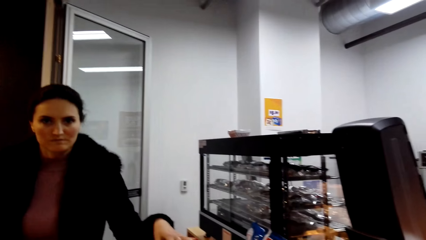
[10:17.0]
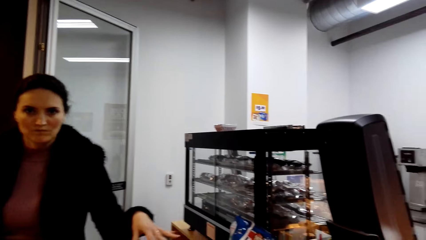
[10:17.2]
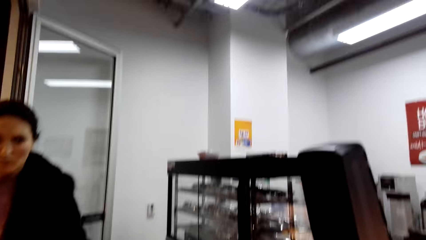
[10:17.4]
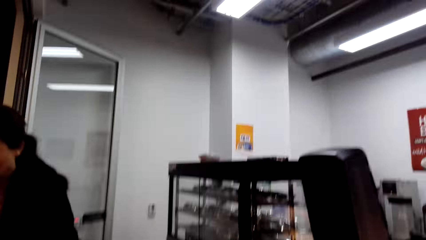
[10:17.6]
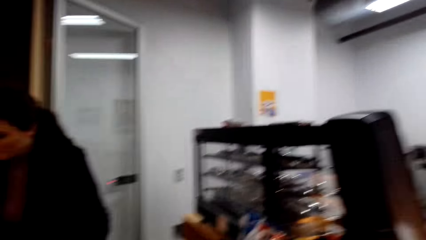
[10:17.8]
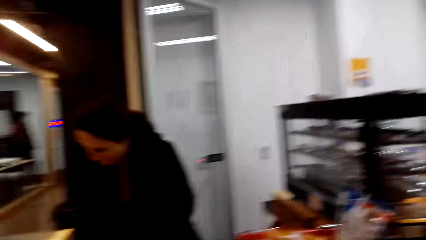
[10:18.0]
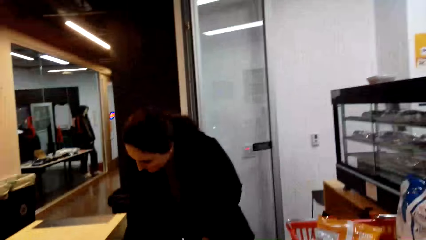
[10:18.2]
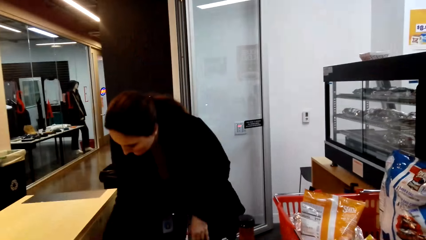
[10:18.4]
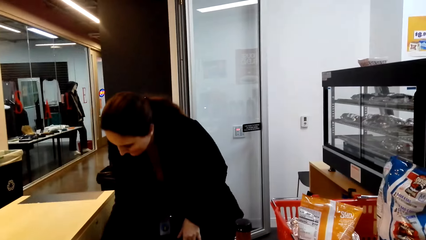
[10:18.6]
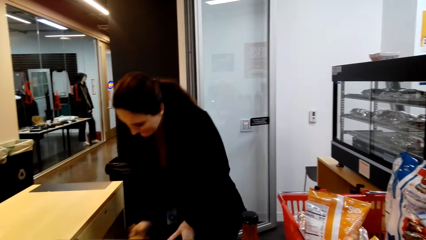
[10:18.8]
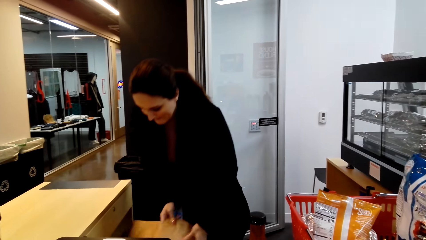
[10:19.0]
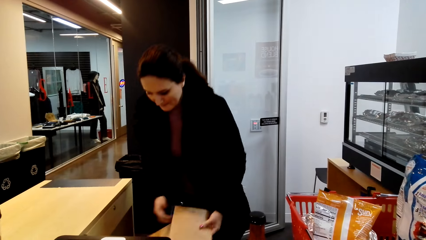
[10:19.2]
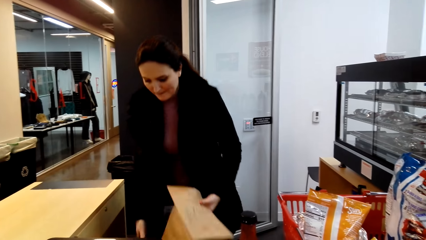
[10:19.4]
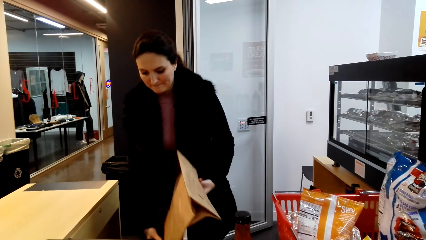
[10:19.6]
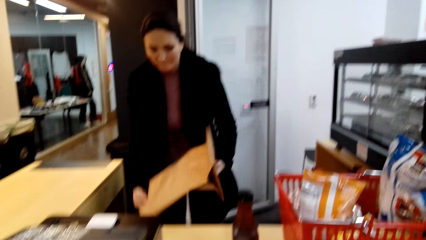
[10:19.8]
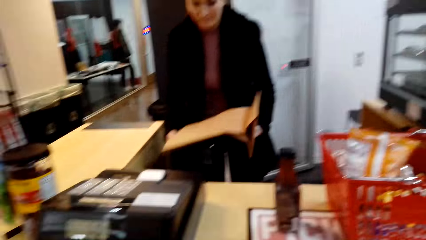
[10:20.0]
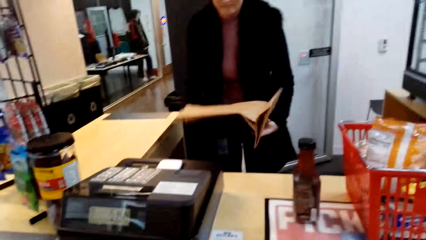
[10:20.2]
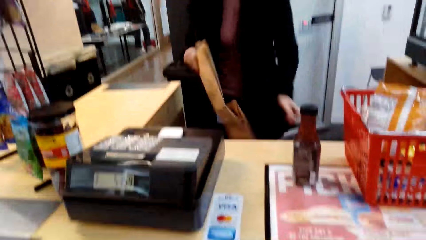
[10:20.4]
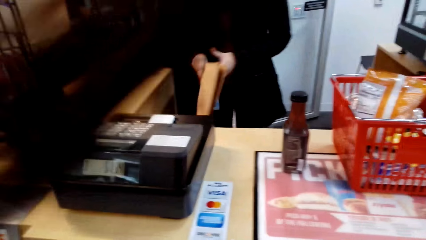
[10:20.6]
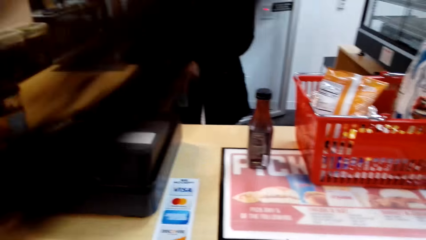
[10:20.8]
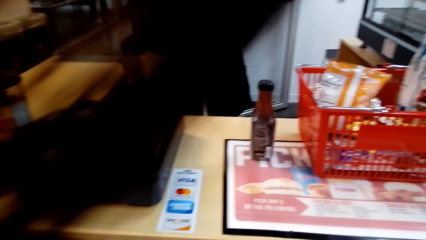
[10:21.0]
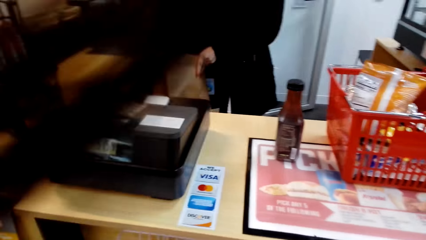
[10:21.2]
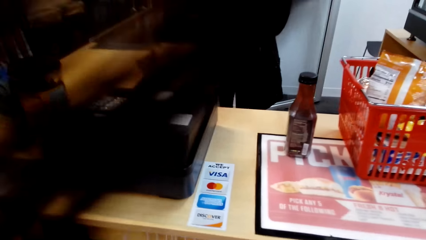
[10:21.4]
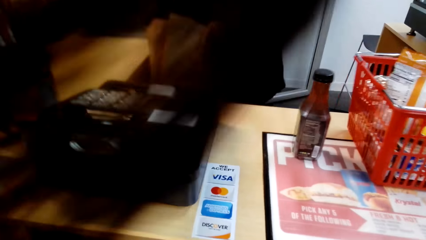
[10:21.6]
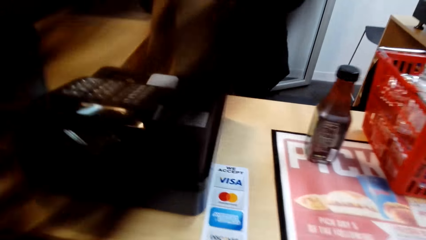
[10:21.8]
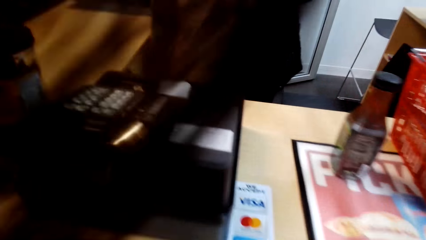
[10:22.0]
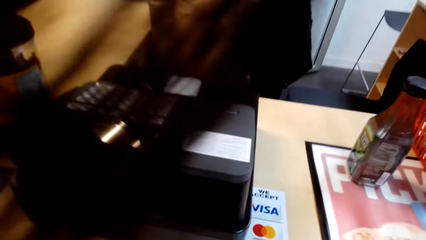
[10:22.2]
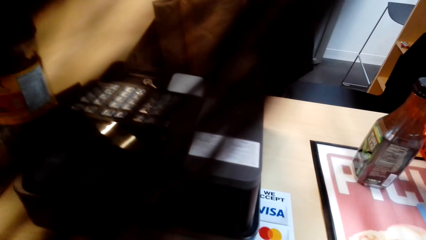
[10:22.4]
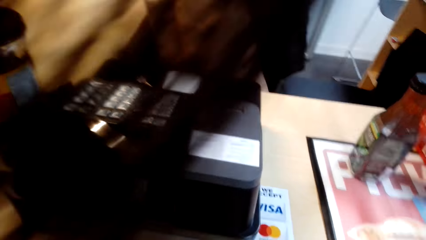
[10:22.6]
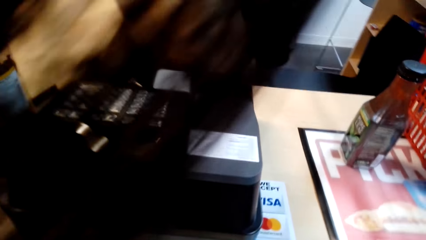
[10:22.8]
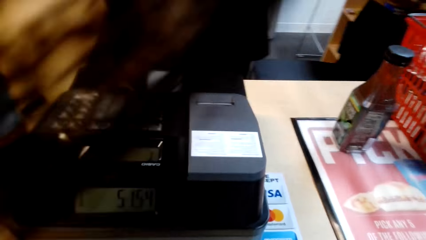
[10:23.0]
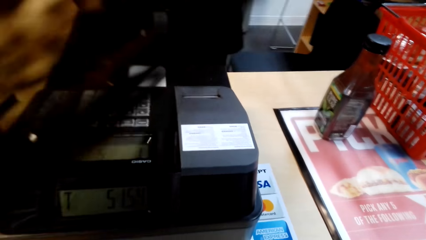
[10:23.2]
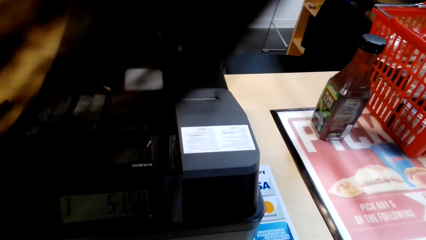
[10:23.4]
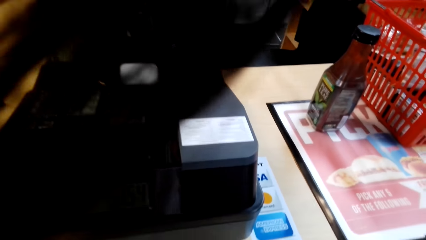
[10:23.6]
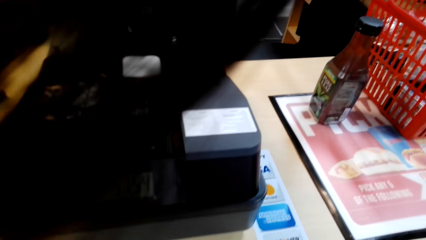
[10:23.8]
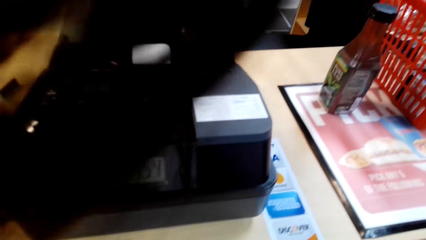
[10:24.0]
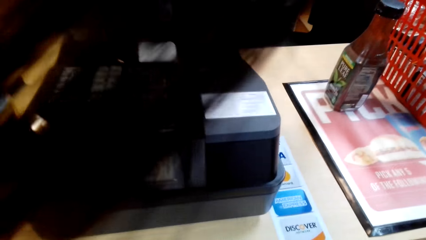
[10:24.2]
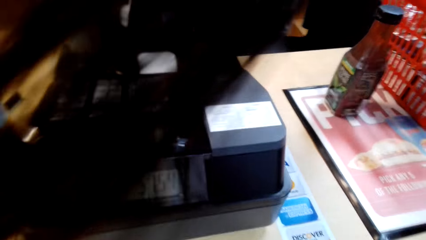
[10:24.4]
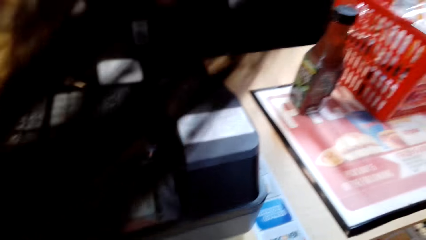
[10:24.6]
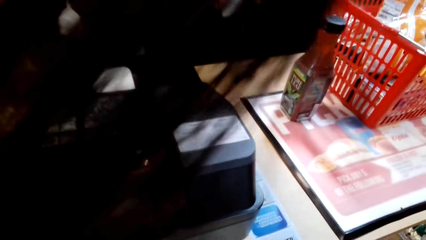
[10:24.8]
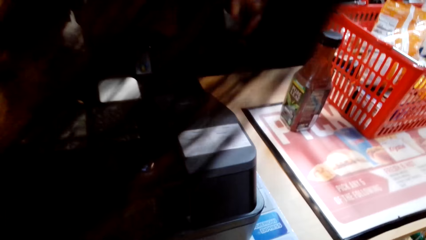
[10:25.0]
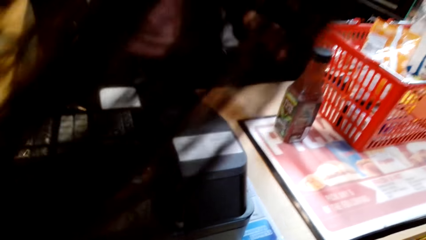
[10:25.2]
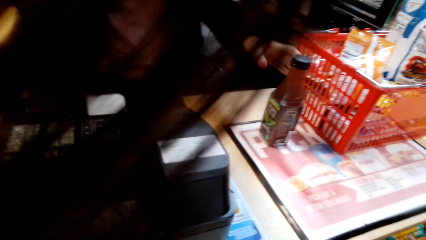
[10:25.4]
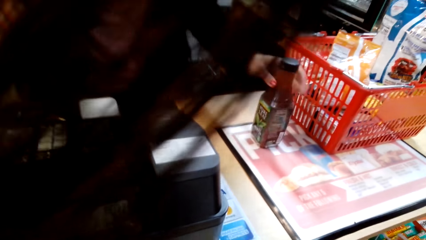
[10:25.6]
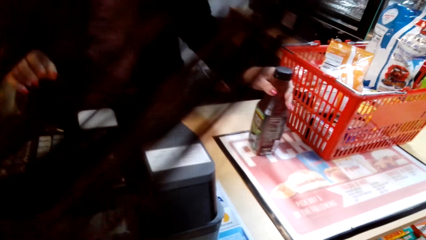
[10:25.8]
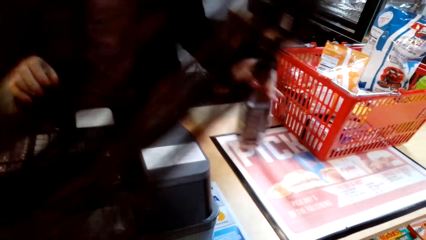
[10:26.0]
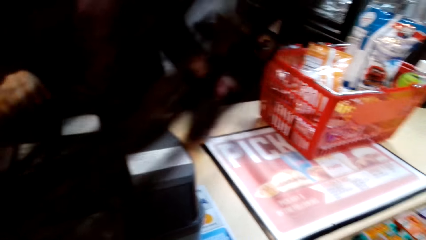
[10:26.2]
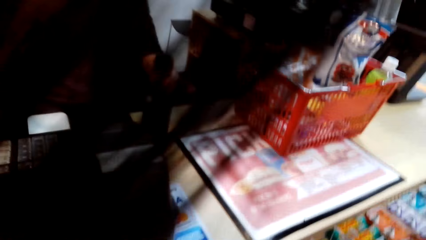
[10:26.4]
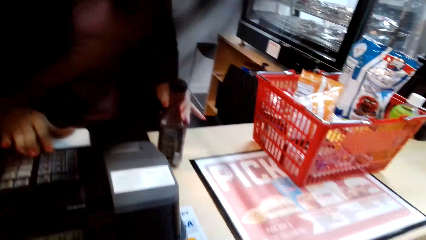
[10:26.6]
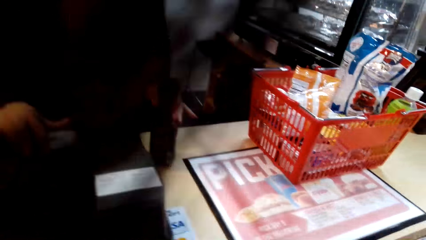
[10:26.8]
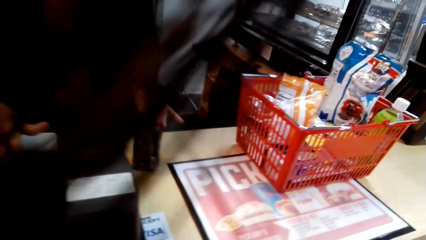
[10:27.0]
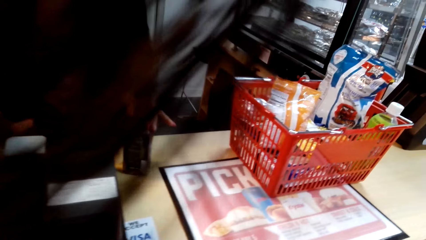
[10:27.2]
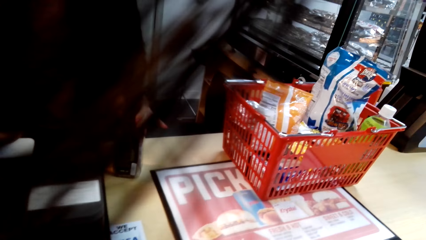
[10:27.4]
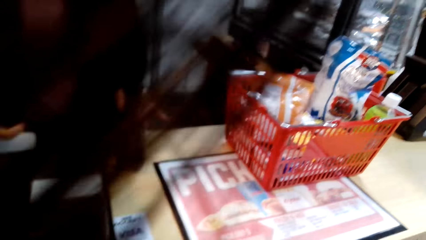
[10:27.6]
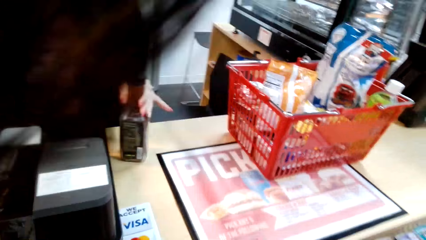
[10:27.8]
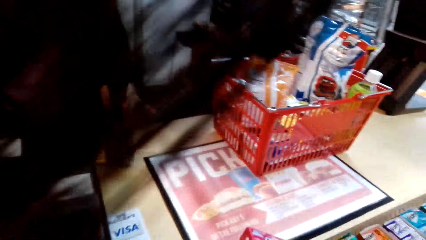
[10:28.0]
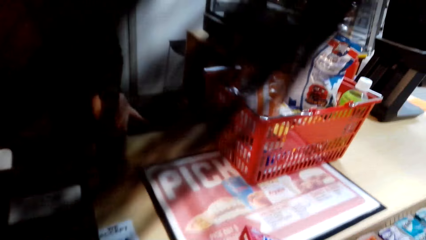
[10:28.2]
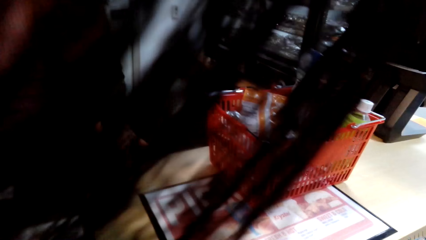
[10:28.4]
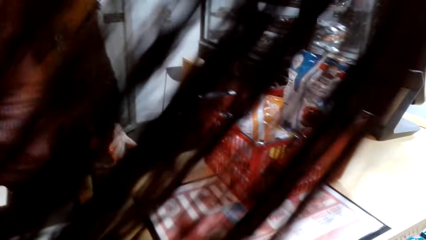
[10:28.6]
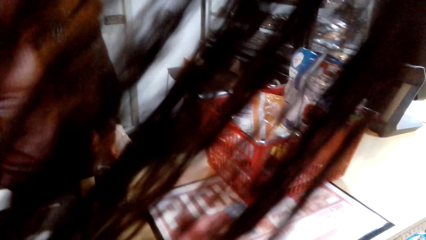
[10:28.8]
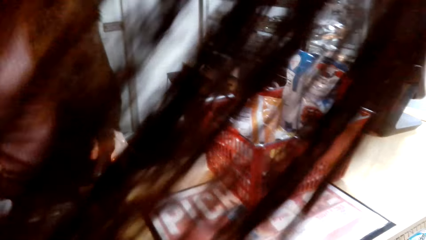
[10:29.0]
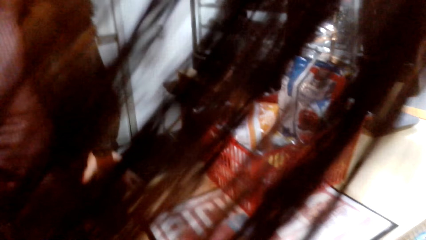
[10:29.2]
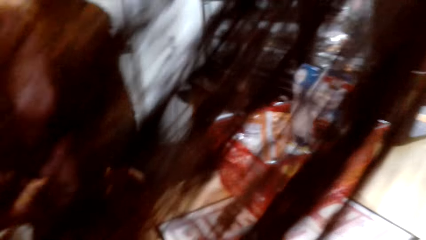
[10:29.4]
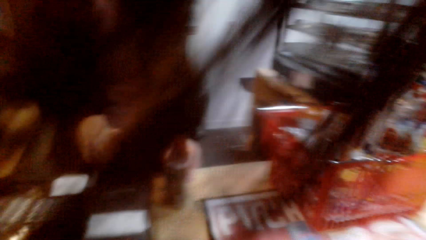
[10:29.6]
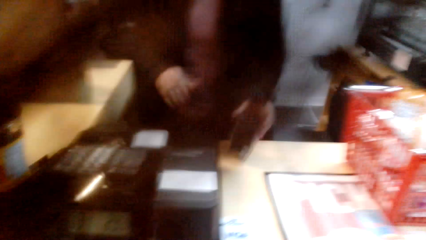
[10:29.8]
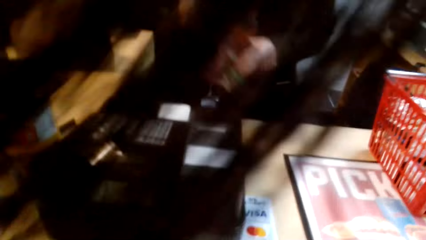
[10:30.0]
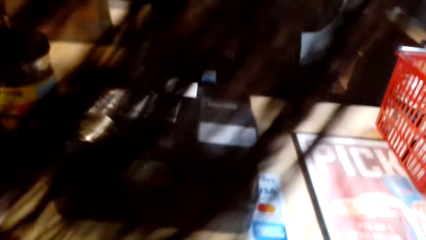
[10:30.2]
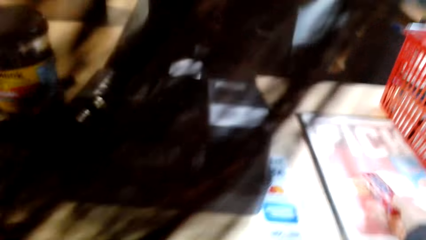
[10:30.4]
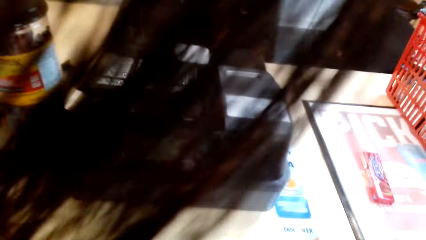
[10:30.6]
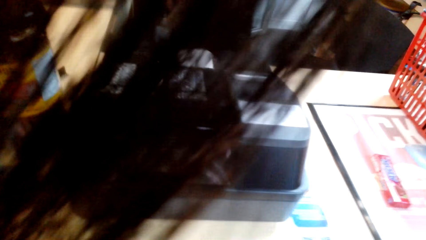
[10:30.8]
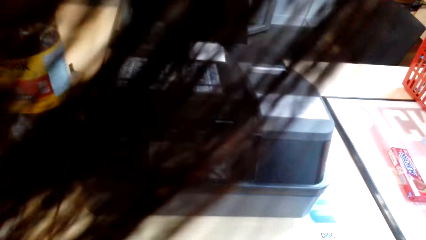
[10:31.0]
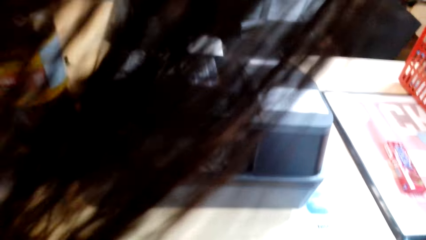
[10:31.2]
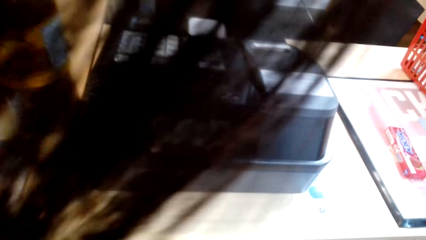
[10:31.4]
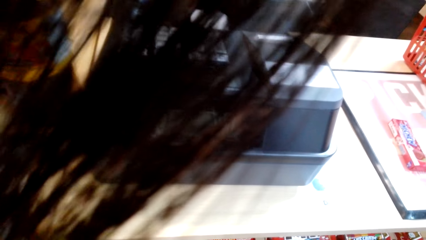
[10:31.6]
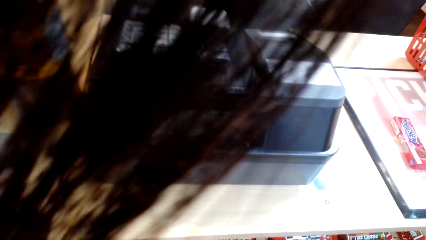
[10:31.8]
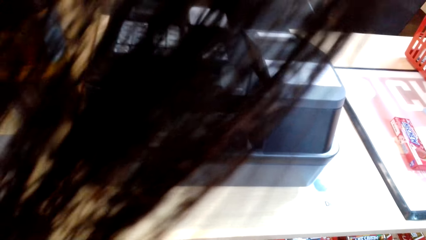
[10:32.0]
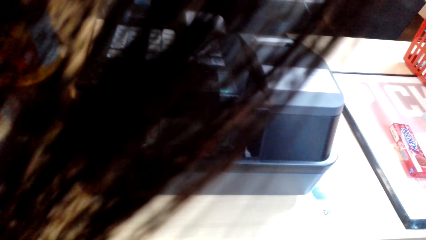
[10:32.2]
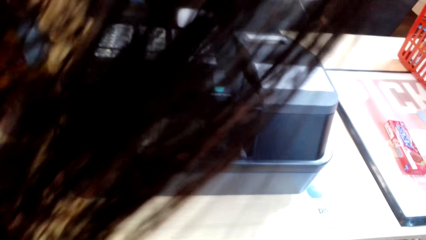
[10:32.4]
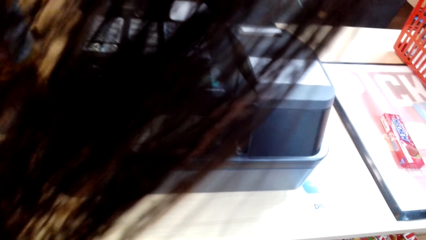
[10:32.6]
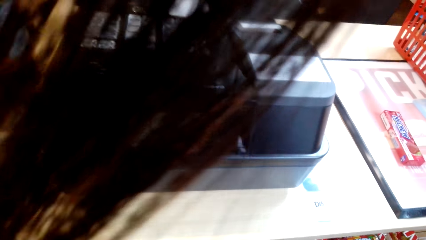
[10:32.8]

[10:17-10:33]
A woman picks up a shopping bag in the shelf. The woman does the total calculation of the products. The woman bills the items in the shopping basket.
